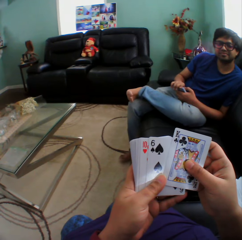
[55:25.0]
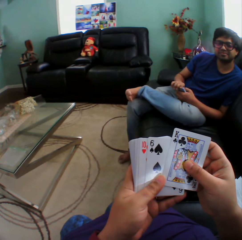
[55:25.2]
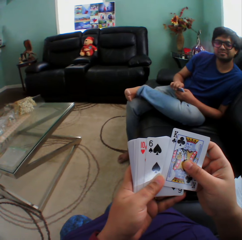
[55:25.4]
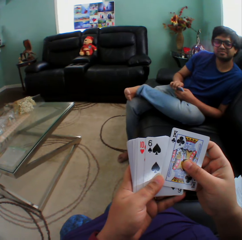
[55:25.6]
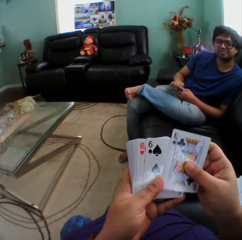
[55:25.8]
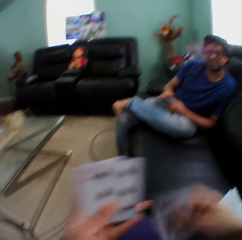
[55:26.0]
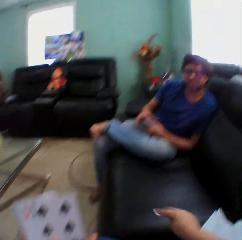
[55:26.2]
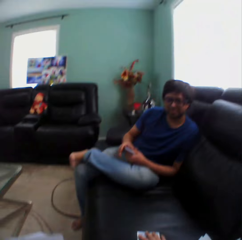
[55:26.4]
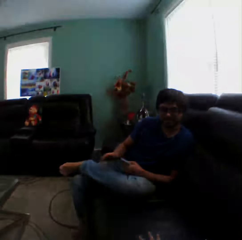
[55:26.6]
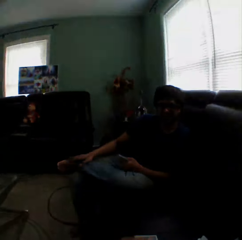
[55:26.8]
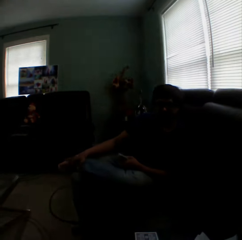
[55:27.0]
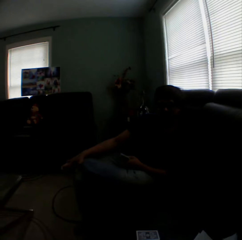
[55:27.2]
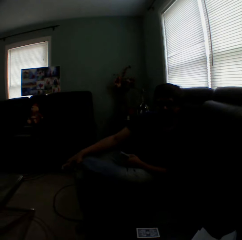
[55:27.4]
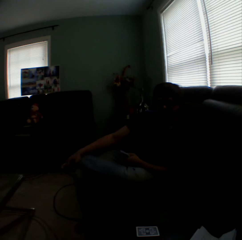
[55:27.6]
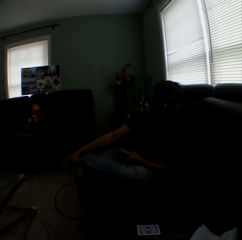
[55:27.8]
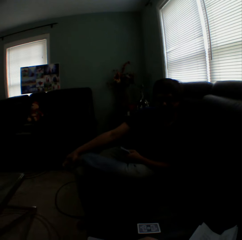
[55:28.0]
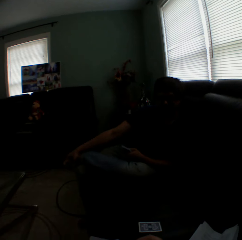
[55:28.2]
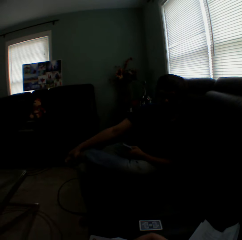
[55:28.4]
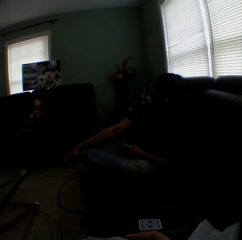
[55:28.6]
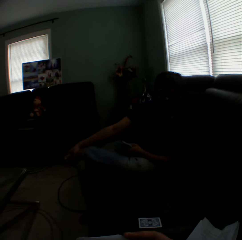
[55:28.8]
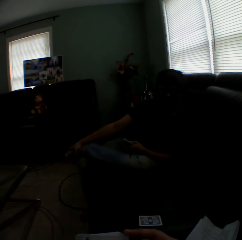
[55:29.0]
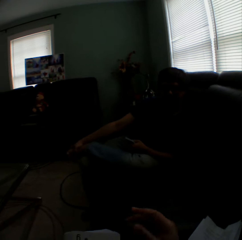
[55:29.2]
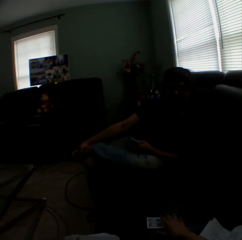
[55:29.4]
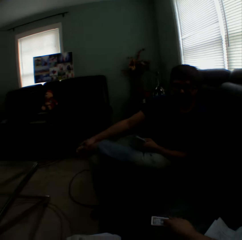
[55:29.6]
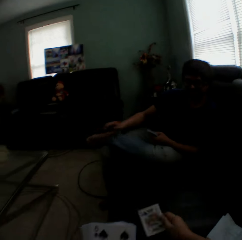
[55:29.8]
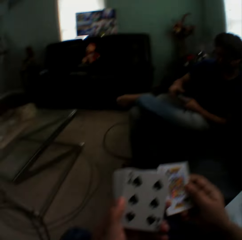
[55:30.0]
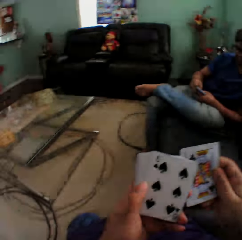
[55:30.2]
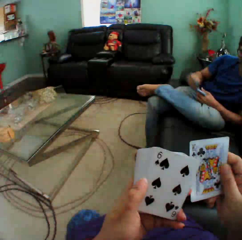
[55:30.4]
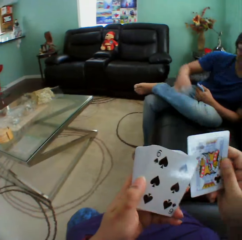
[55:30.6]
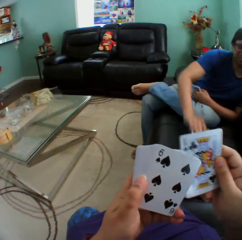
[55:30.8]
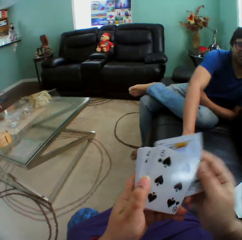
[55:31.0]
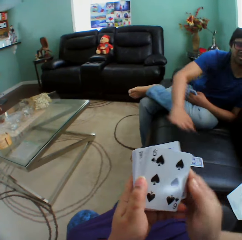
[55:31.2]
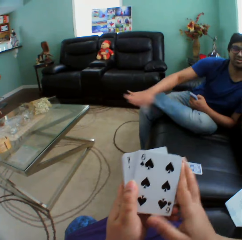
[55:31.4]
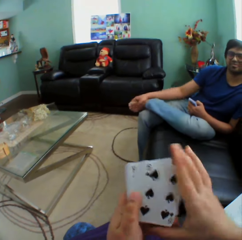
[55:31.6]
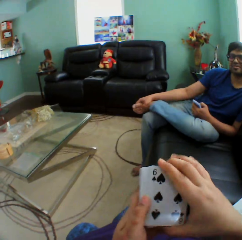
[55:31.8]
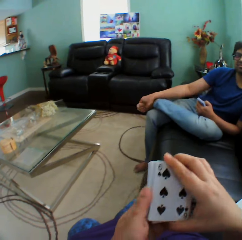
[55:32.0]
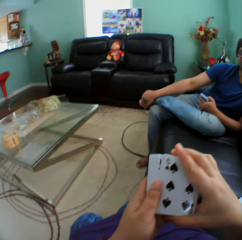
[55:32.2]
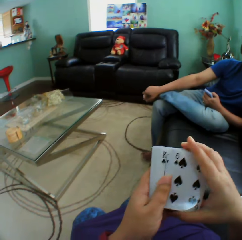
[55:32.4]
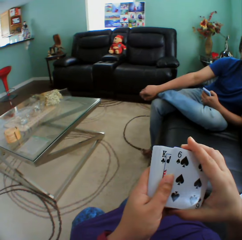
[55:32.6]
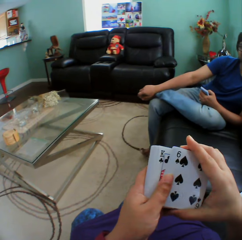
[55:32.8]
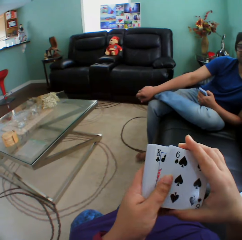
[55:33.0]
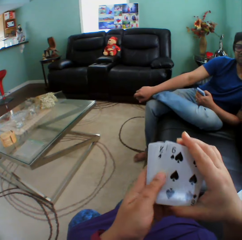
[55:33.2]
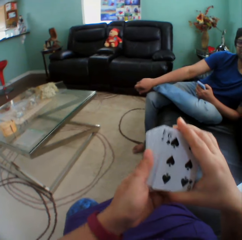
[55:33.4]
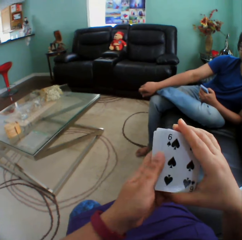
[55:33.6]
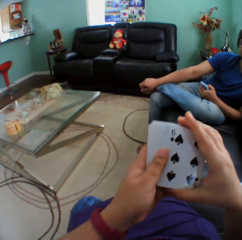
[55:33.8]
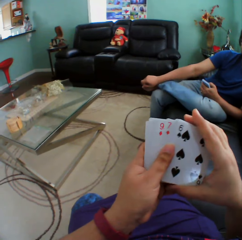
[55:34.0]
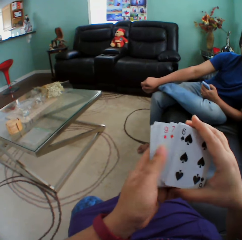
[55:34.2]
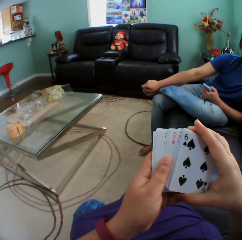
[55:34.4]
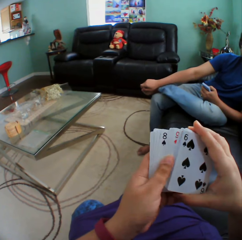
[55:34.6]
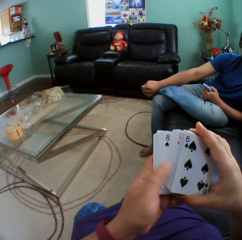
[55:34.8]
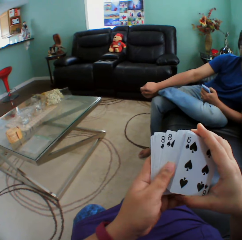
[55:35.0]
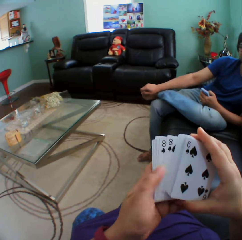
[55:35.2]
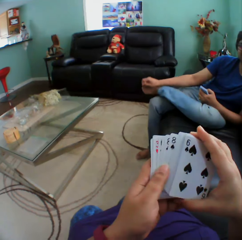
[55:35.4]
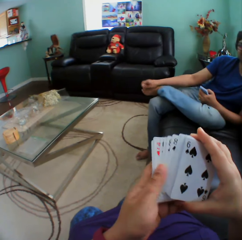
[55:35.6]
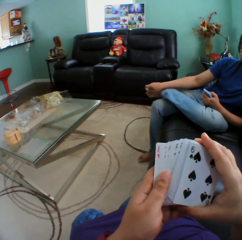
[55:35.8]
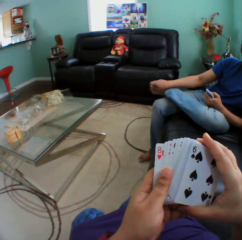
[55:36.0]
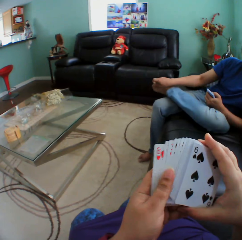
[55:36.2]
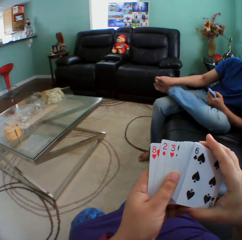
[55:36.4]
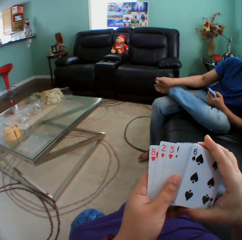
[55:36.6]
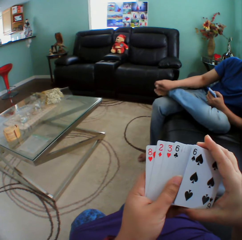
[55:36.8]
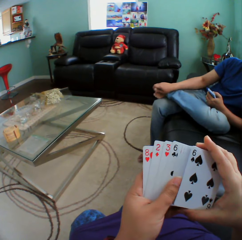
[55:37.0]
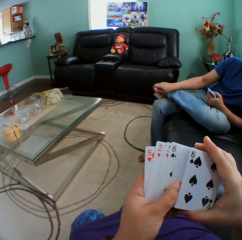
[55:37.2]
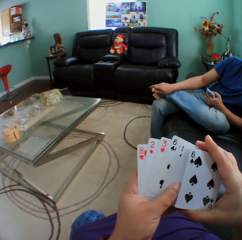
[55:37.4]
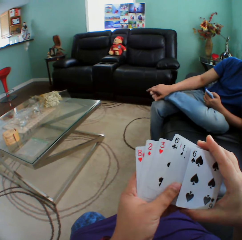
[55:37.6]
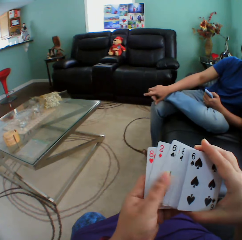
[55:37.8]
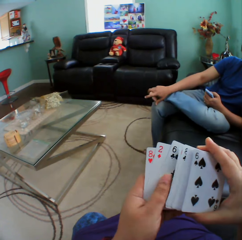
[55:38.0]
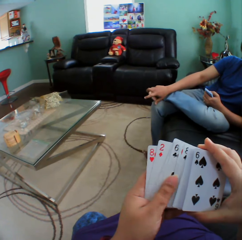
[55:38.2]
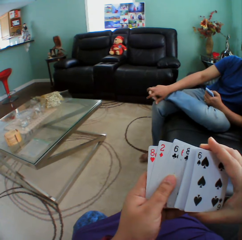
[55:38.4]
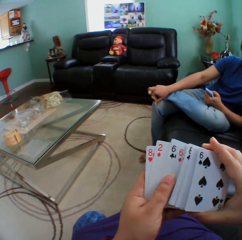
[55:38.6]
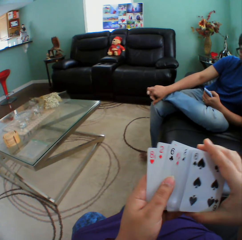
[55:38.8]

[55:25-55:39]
The camera wearer puts a card on the couch. They pick up the card. A man puts a card on the couch.

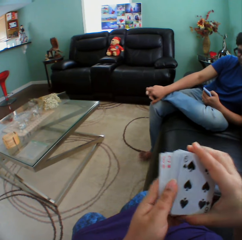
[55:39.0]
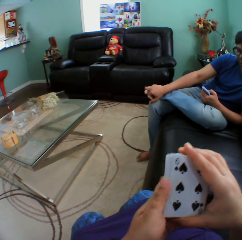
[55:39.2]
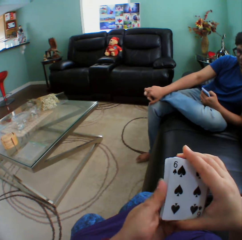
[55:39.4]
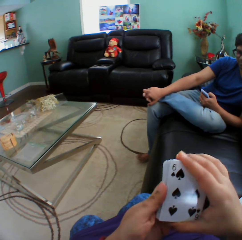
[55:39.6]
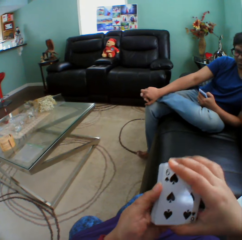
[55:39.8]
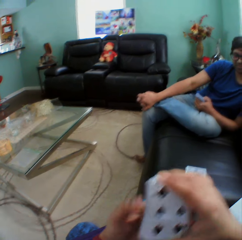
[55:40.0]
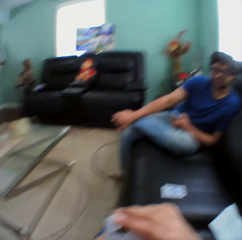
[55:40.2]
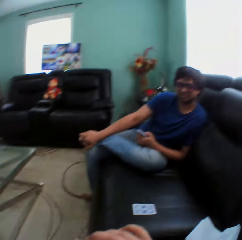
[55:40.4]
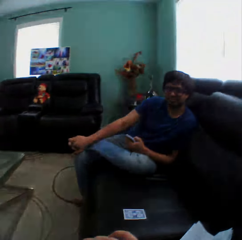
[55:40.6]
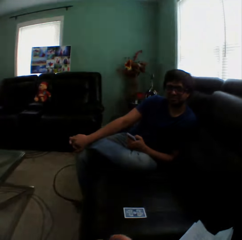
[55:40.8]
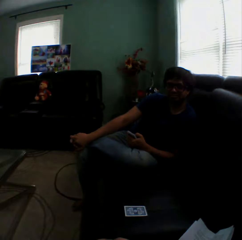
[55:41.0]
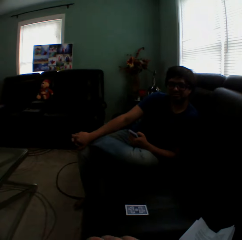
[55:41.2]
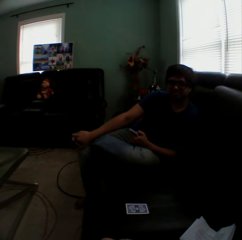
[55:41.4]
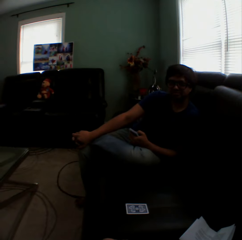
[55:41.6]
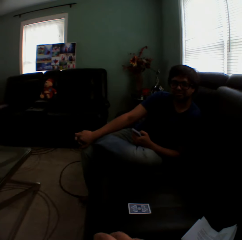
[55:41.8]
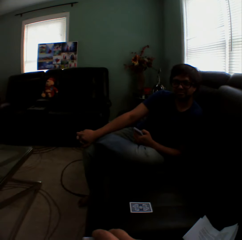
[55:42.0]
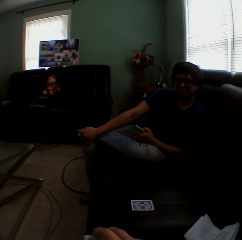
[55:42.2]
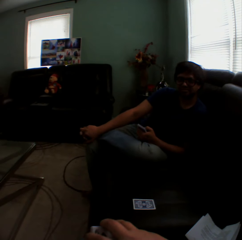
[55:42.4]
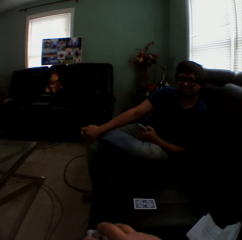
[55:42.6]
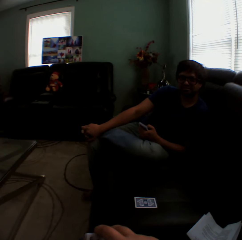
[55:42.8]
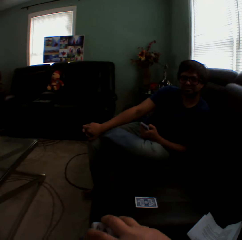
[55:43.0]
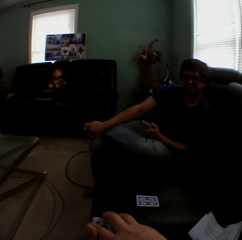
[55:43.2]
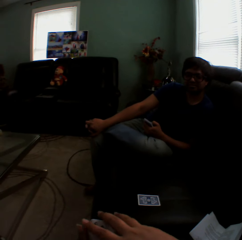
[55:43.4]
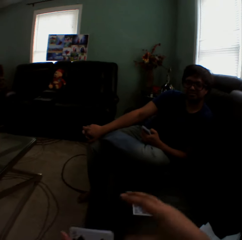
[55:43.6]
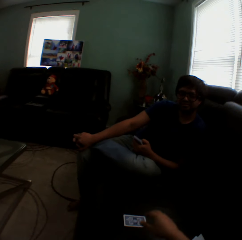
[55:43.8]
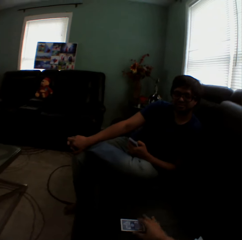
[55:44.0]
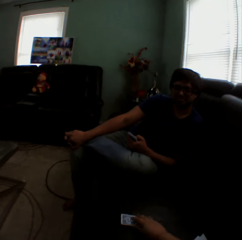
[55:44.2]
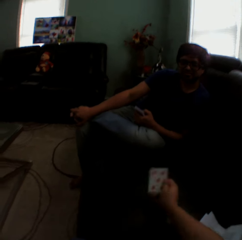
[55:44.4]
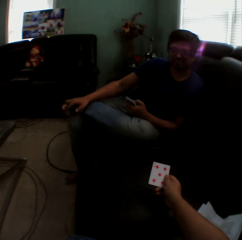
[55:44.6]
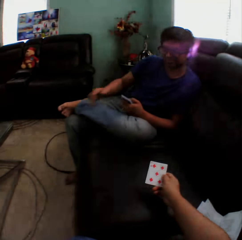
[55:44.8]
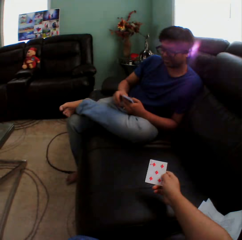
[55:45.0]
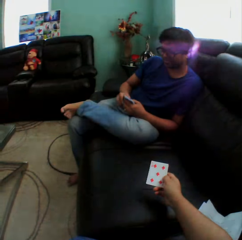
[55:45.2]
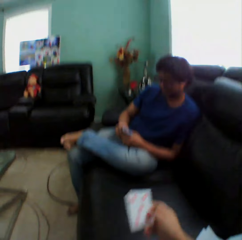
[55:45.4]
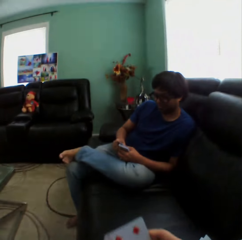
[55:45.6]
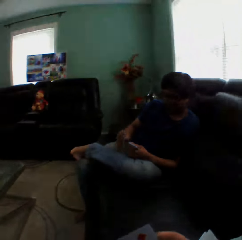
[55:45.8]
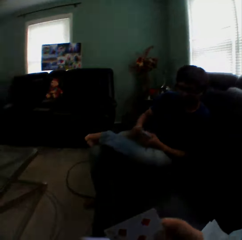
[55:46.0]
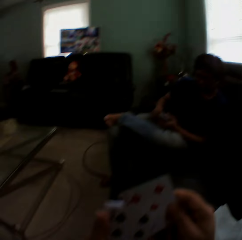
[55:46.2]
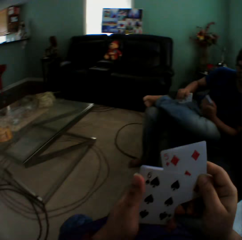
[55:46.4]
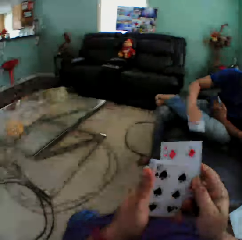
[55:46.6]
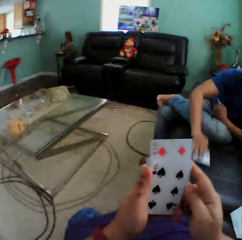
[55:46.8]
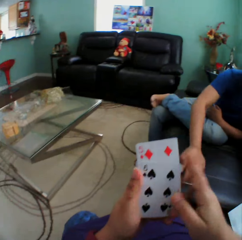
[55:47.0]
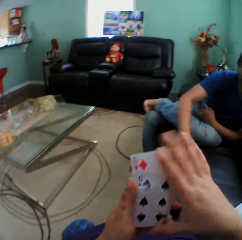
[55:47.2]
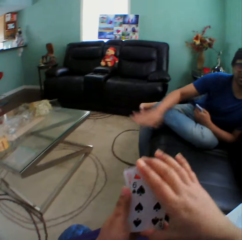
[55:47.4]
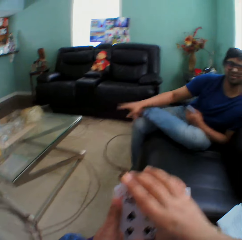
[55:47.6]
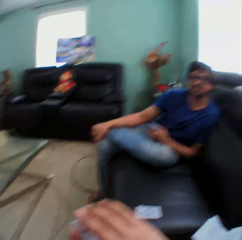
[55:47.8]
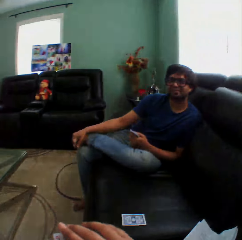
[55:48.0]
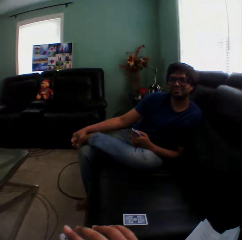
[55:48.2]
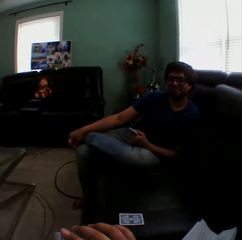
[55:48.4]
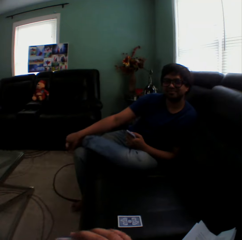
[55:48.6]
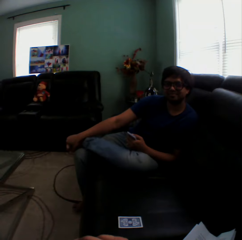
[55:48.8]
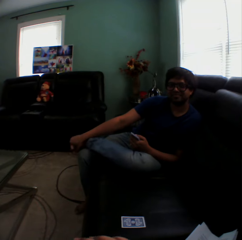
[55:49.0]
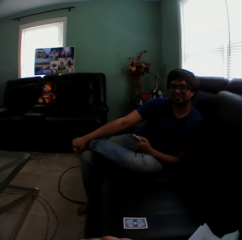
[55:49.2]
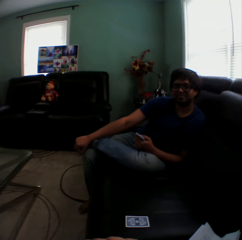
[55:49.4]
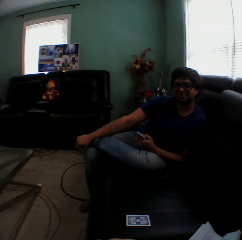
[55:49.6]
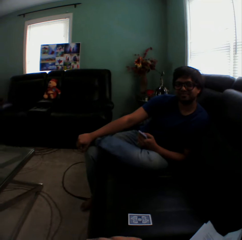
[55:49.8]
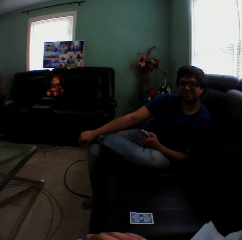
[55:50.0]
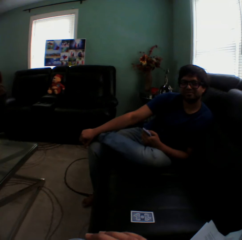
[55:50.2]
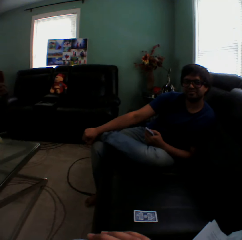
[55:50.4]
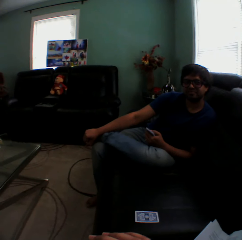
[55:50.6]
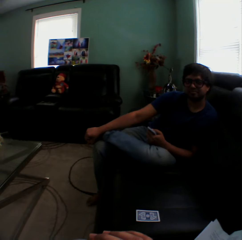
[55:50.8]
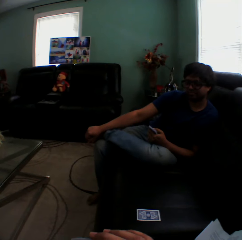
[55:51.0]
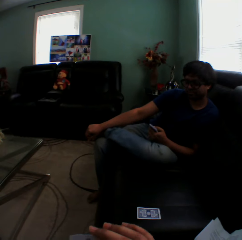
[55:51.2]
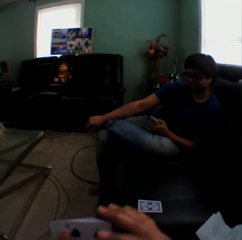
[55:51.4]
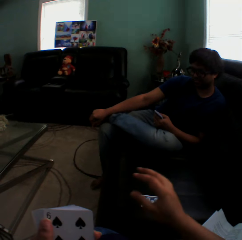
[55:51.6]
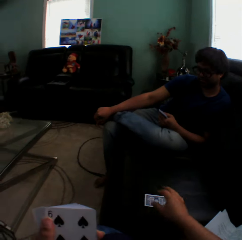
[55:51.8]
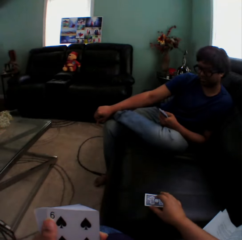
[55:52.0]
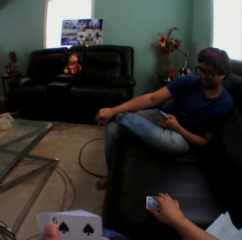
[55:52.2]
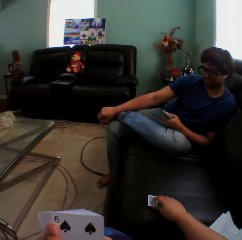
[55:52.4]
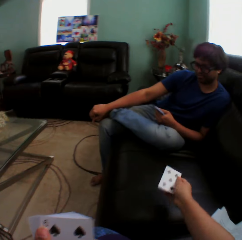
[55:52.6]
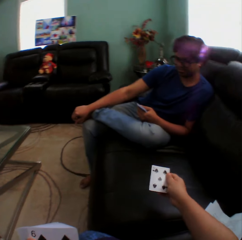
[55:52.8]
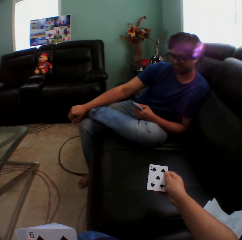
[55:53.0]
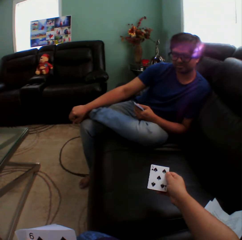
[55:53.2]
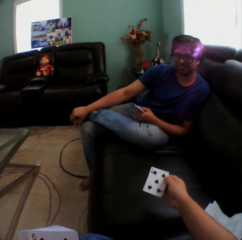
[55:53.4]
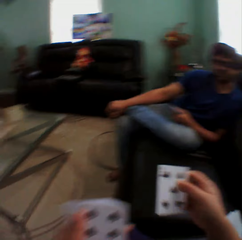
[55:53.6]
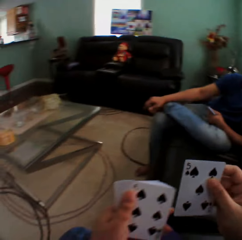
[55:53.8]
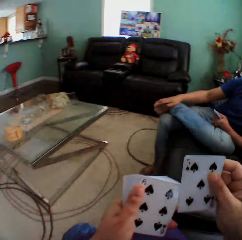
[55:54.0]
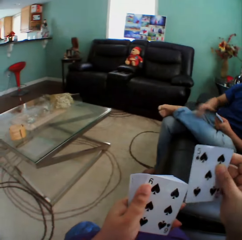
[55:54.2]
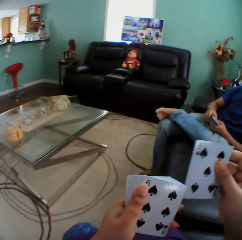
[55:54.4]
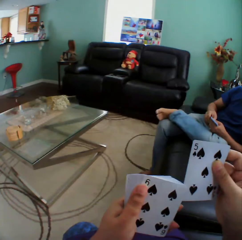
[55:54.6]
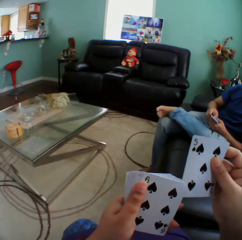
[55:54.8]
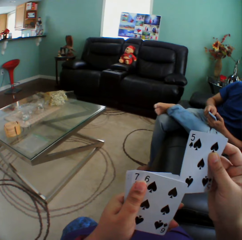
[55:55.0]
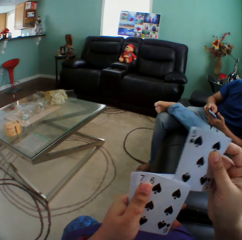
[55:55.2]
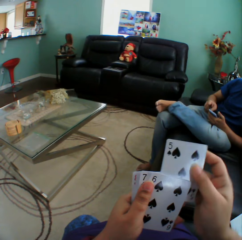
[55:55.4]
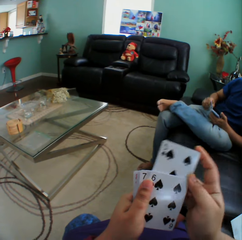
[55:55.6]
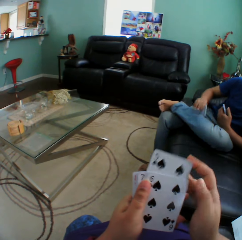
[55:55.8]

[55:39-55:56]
The camera wearer looks at the card on the couch. They pick up the card. A man looks at the card. The man puts the card on the couch. The camera wearer picks up the card. The man looks at the card.
